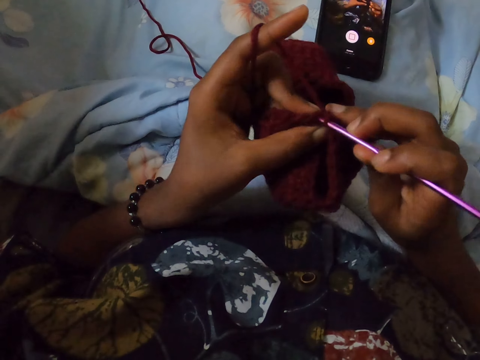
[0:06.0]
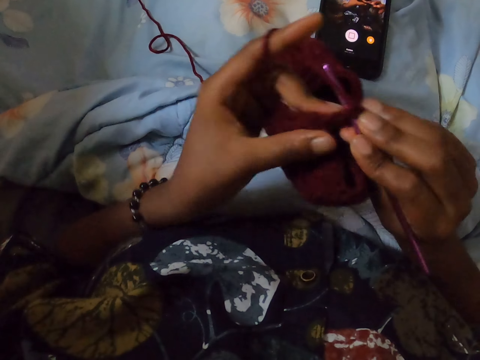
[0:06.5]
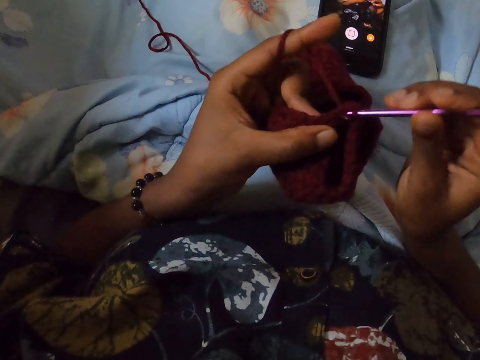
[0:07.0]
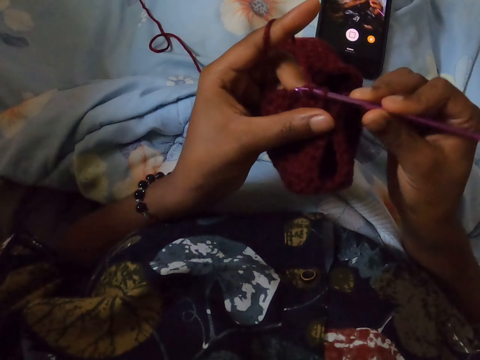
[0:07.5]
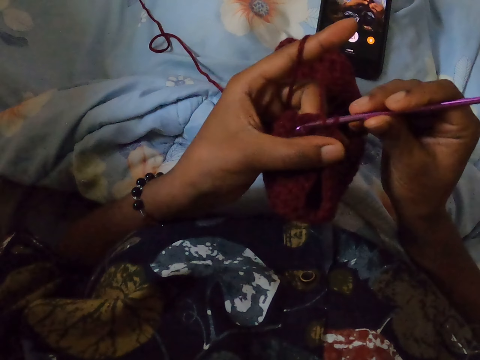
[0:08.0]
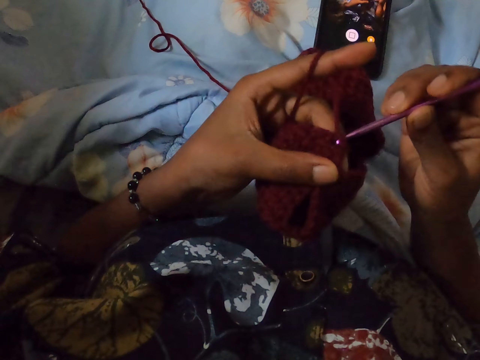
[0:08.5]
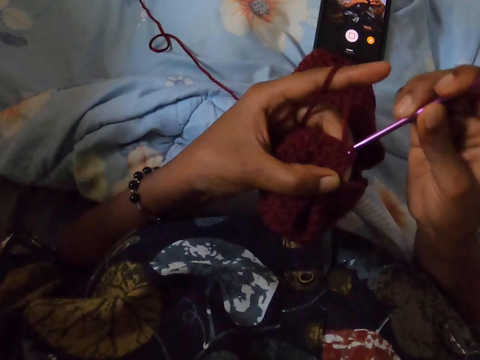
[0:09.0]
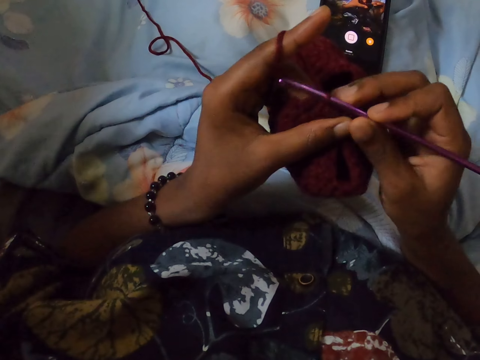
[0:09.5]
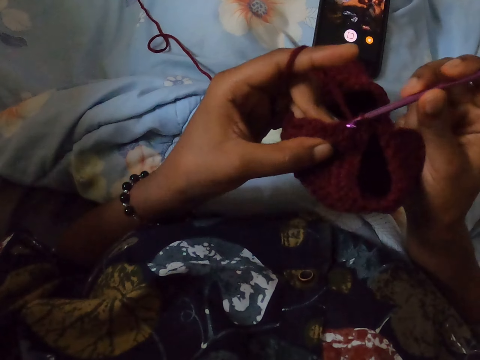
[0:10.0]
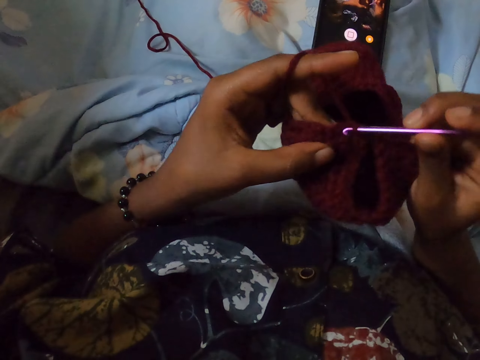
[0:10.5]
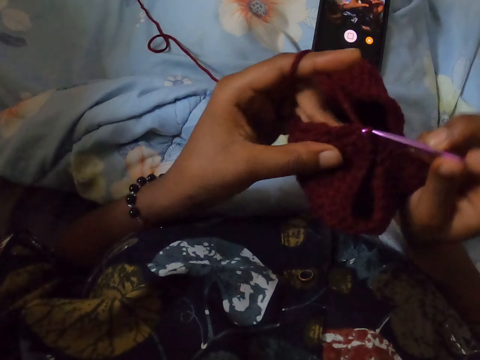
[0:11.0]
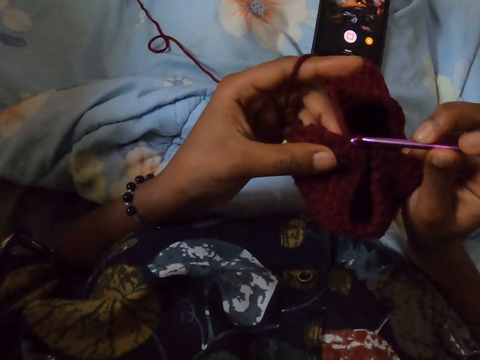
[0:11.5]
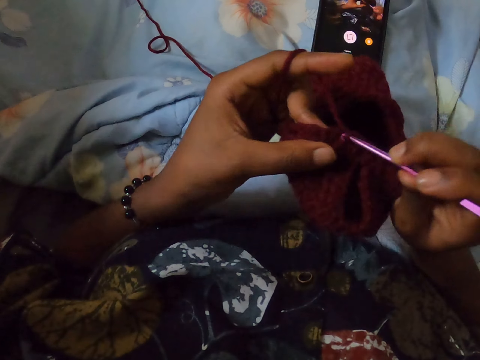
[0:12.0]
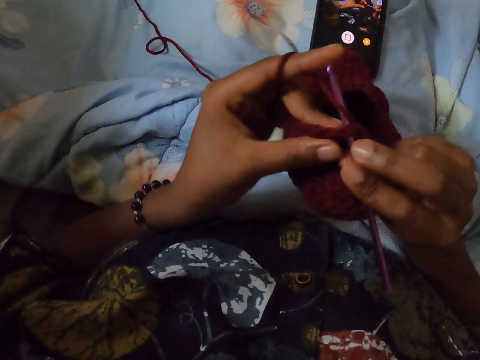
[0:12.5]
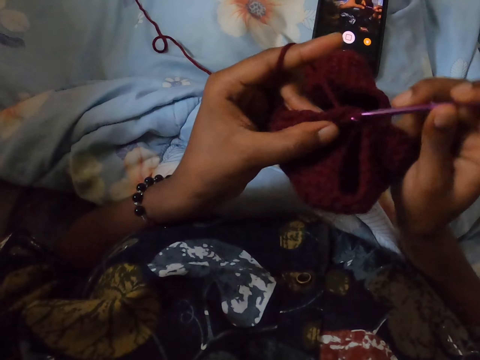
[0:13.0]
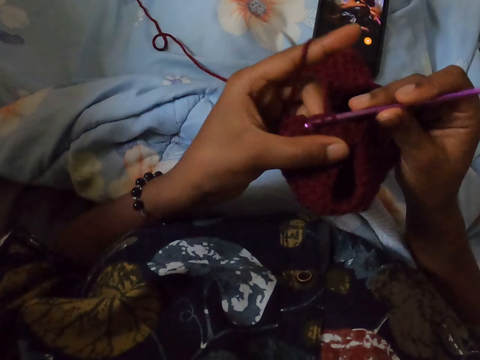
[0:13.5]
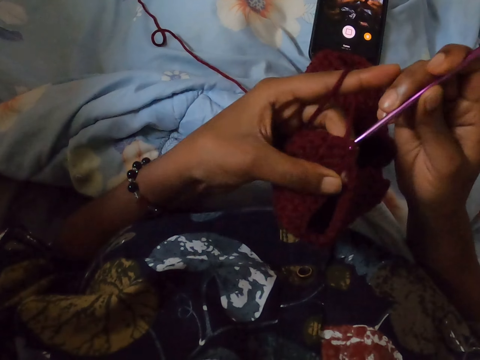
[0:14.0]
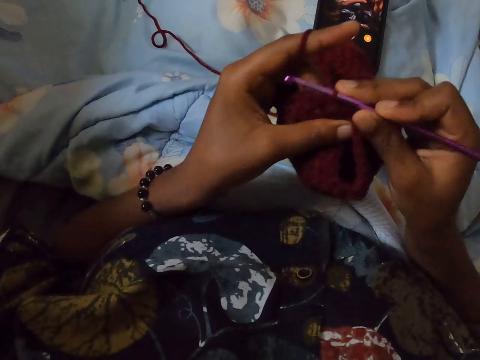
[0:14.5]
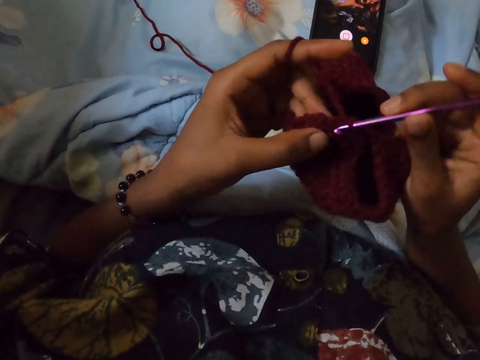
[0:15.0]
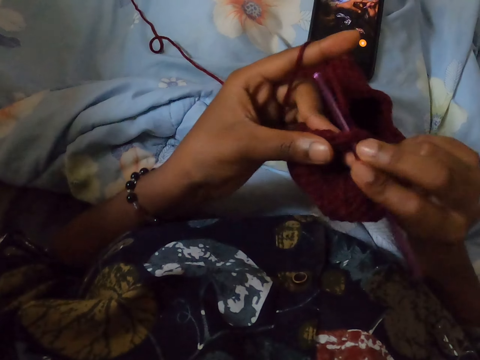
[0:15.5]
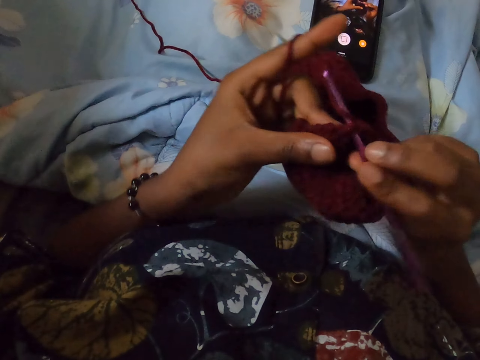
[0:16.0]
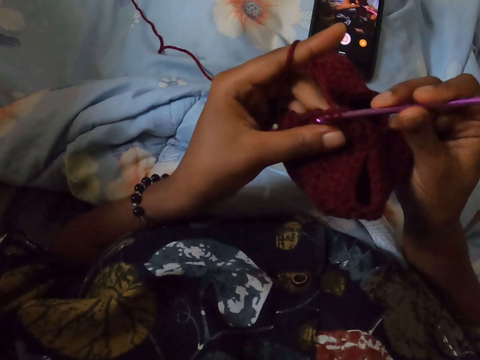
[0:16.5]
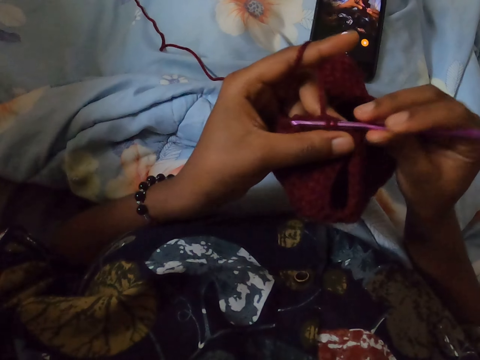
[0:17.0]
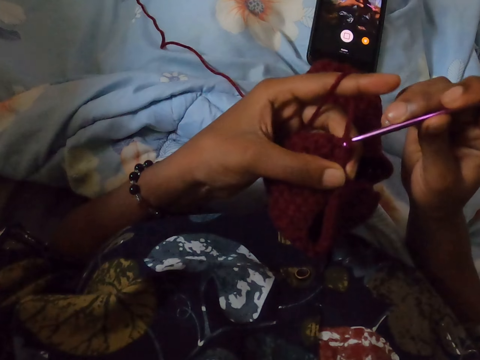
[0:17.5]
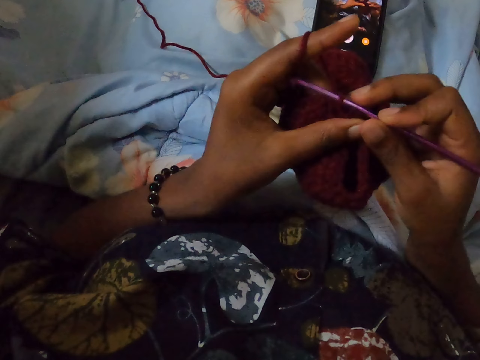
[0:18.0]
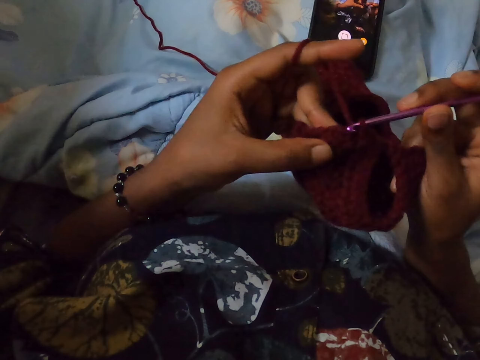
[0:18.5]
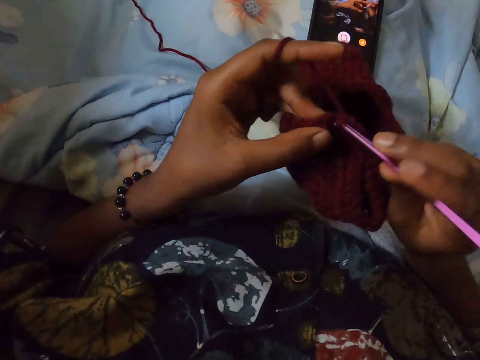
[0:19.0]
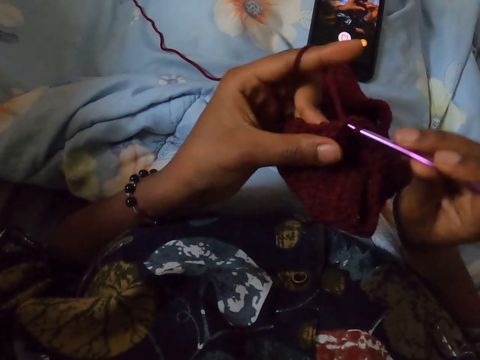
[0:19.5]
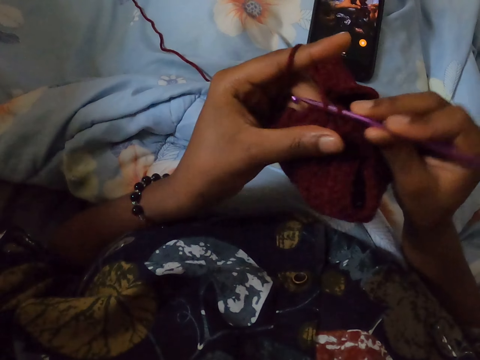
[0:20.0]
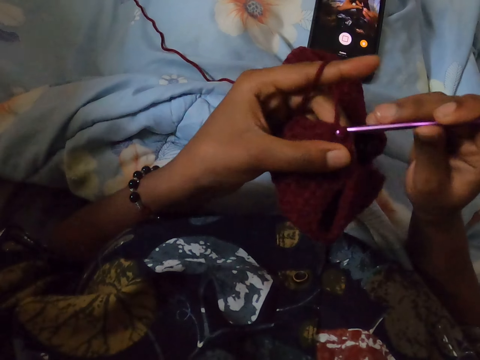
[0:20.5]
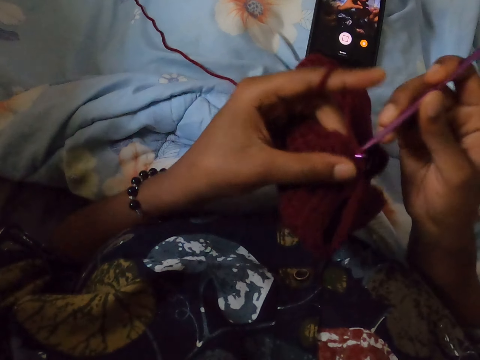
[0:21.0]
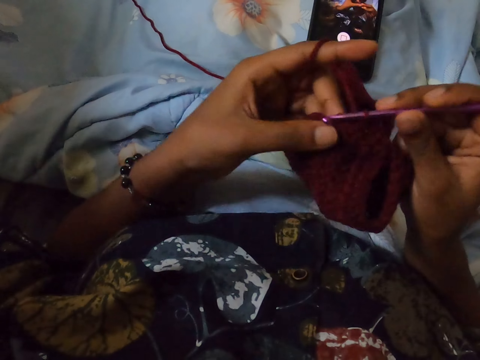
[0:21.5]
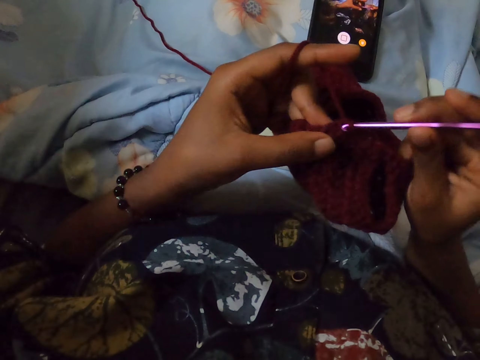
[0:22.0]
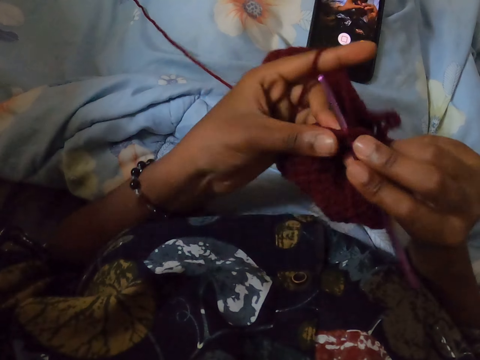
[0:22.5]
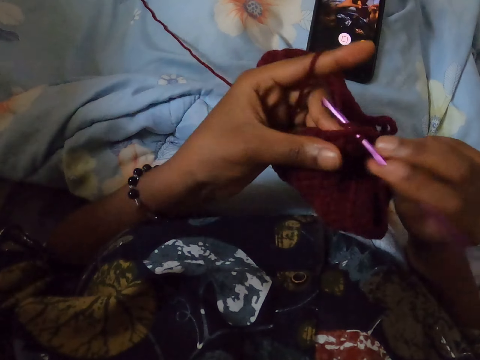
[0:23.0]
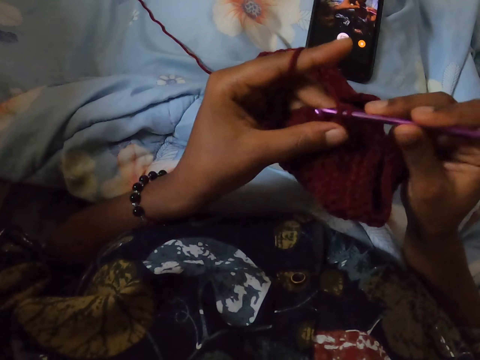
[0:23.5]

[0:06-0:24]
The camera wearer crochets the yarn in her left hand with a crochet hook. She crochets the yarn in both hands. She crochets the yarn in her left hand. She crochets the yarn in both hands. She crochets the yarn in her left hand. She crochets the yarn in both hands.

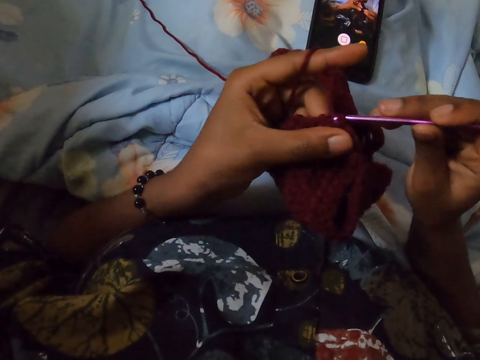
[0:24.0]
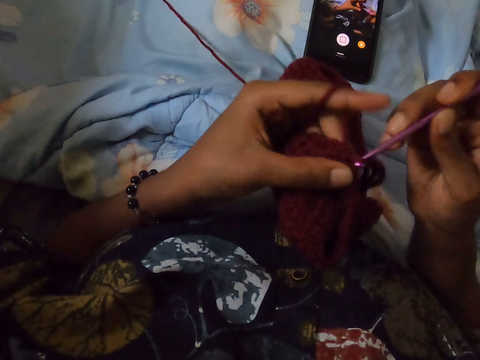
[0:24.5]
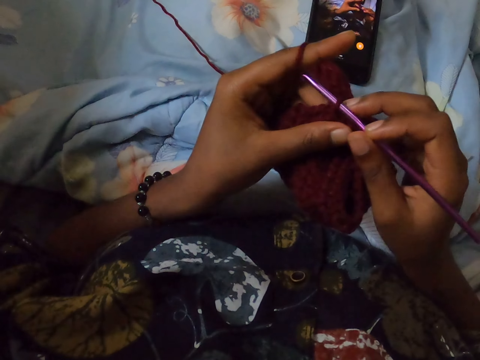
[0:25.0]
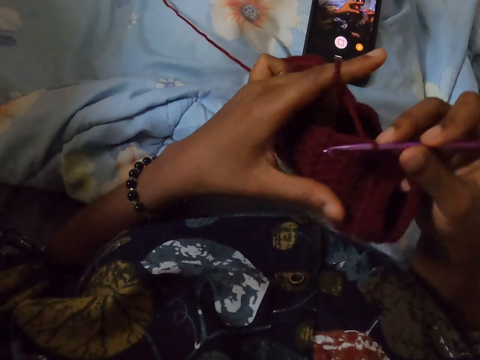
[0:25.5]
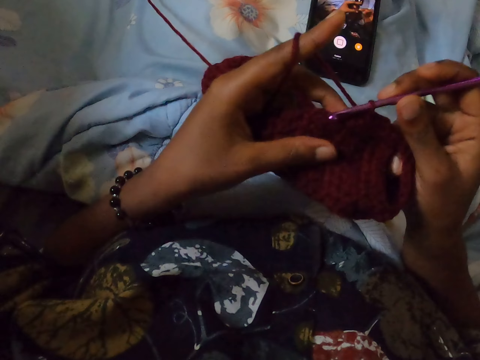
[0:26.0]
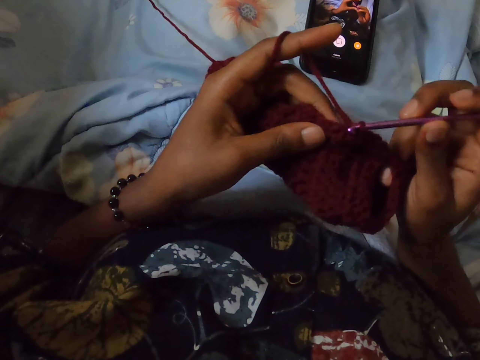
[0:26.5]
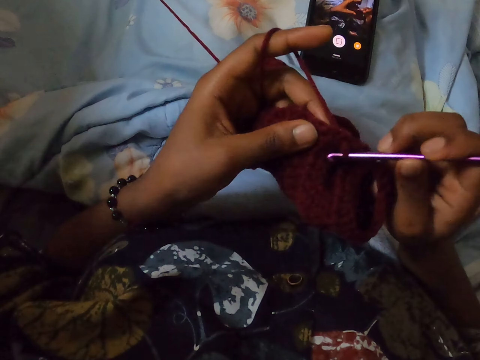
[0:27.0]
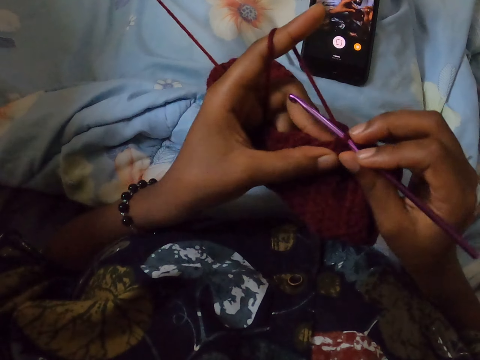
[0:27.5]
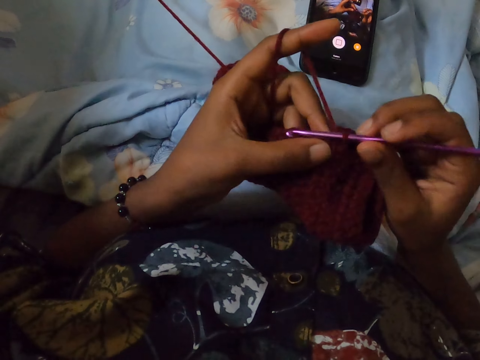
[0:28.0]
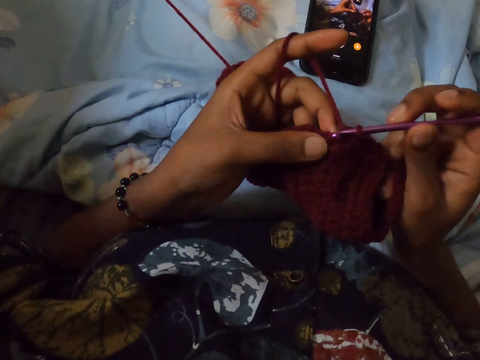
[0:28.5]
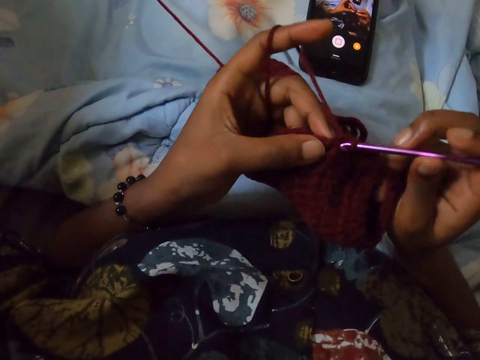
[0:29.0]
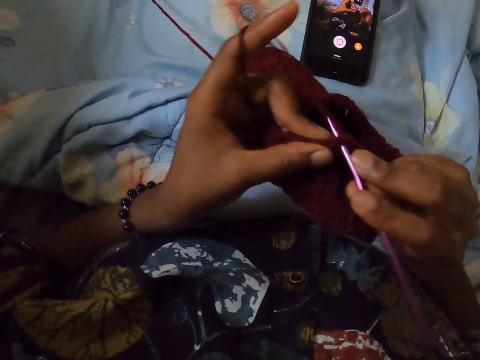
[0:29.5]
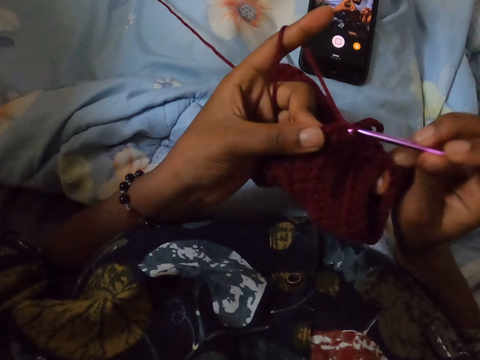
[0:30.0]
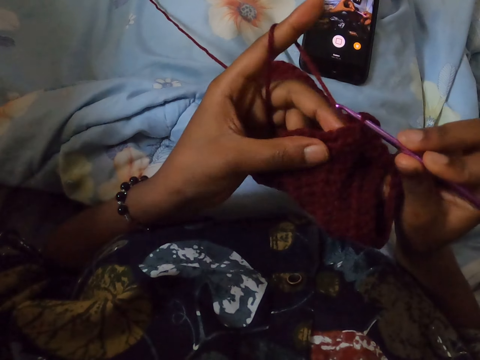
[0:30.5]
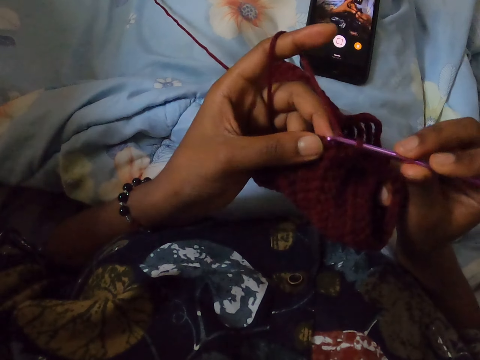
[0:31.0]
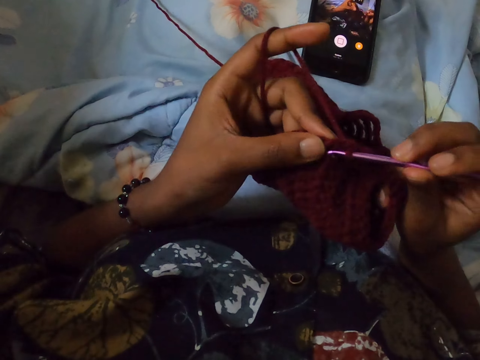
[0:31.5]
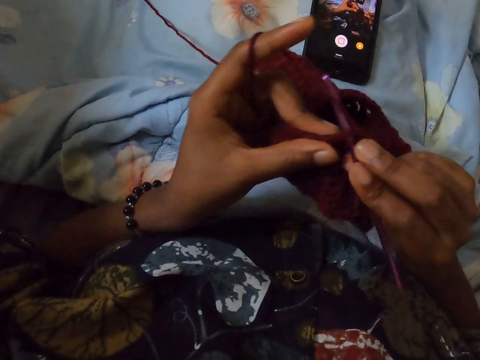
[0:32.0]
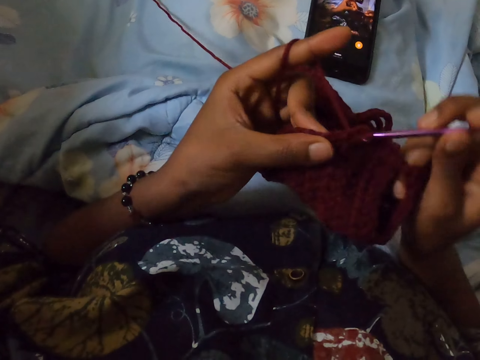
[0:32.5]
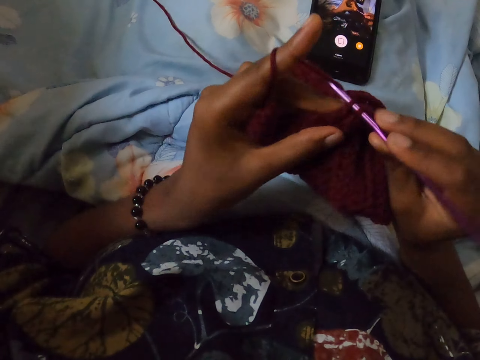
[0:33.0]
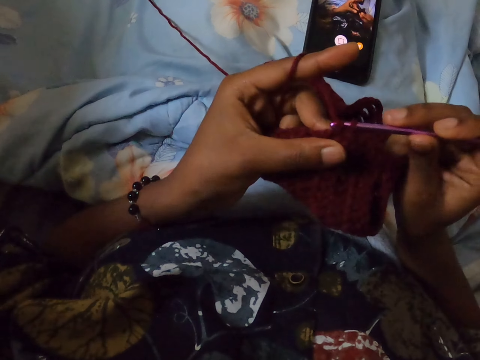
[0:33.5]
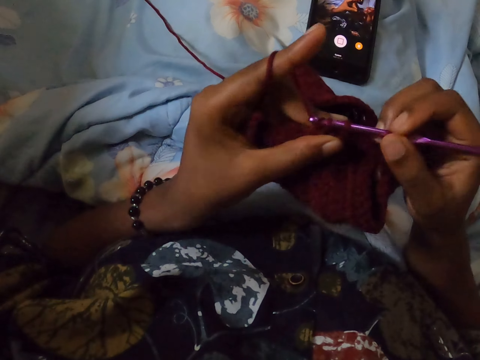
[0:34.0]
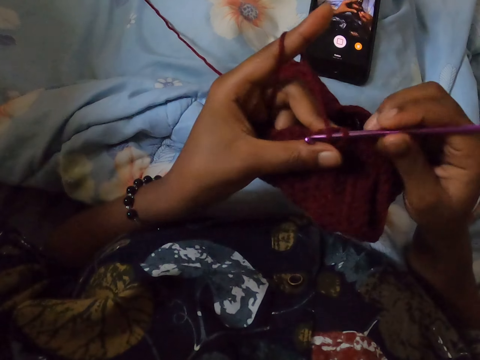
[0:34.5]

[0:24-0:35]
The camera wearer crochets the yarn in her left hand. She crochets the yarn in both hands.
